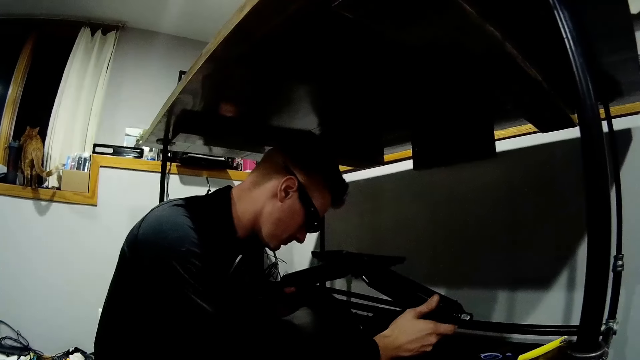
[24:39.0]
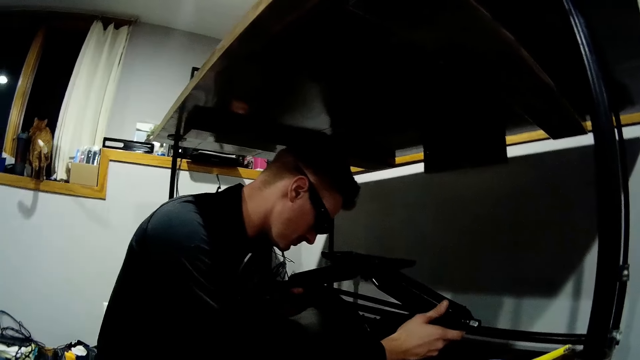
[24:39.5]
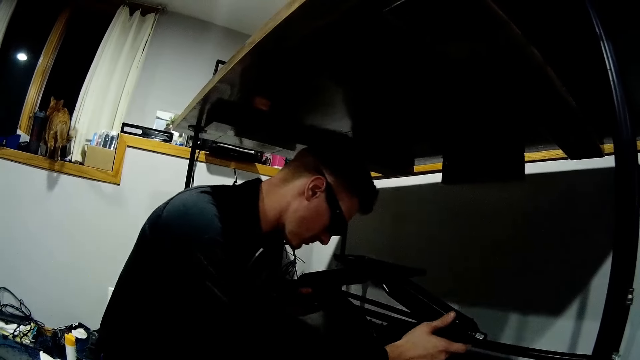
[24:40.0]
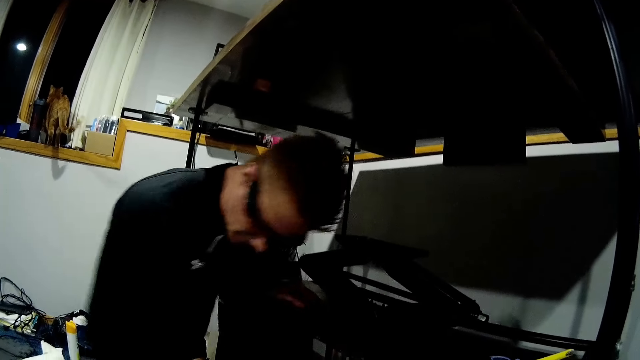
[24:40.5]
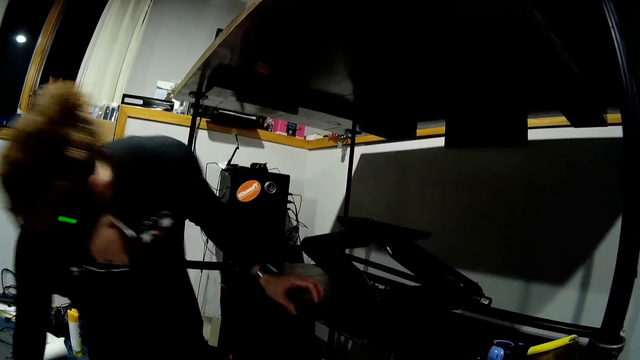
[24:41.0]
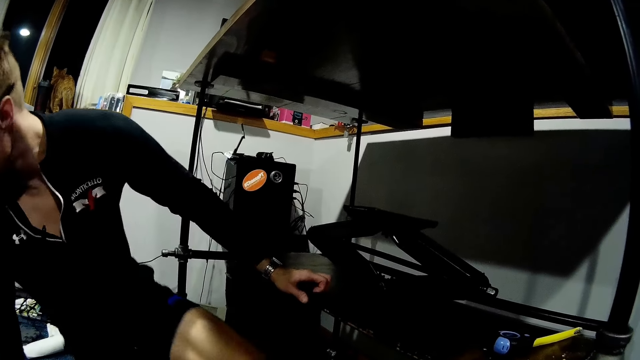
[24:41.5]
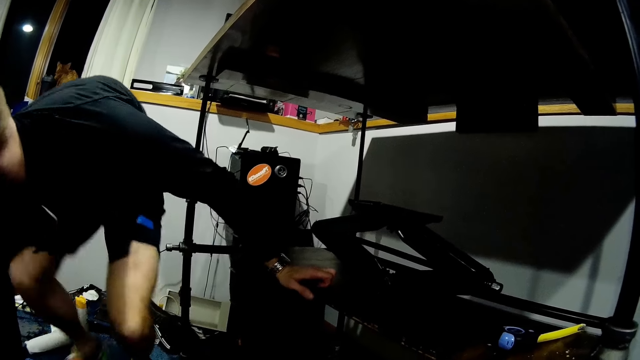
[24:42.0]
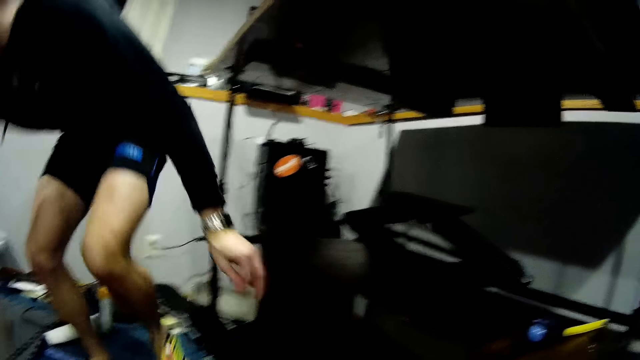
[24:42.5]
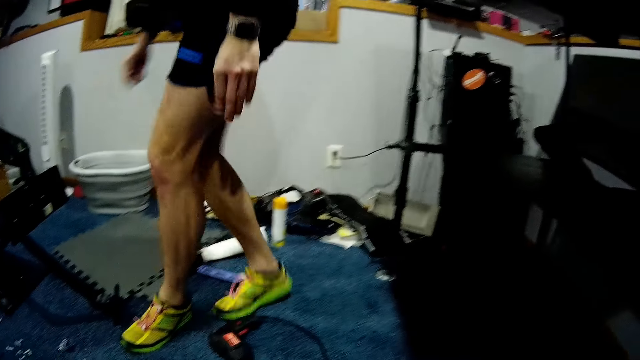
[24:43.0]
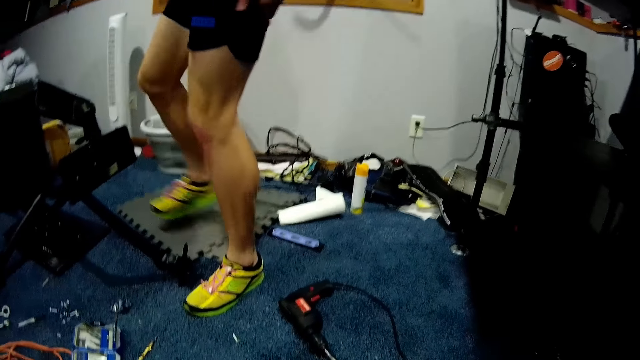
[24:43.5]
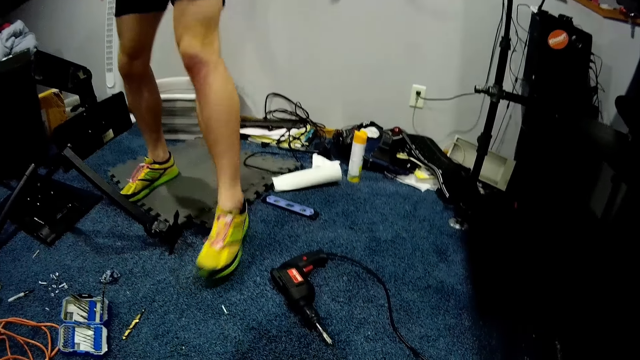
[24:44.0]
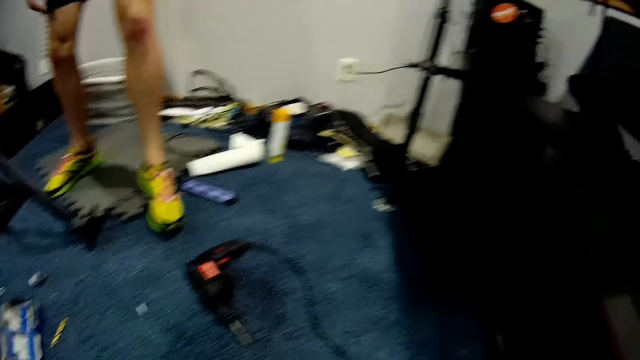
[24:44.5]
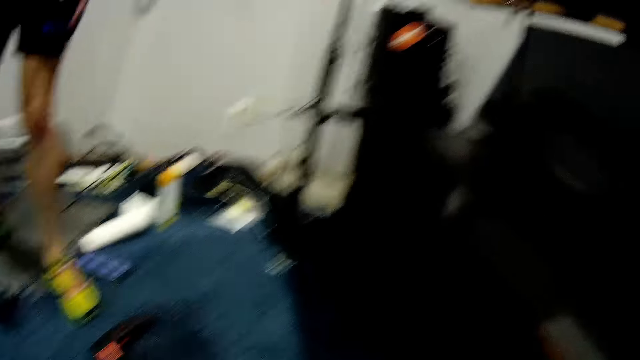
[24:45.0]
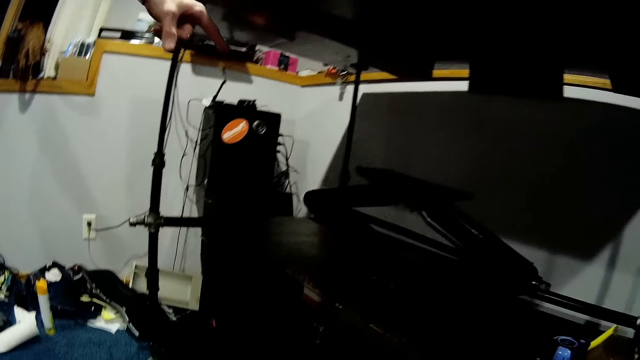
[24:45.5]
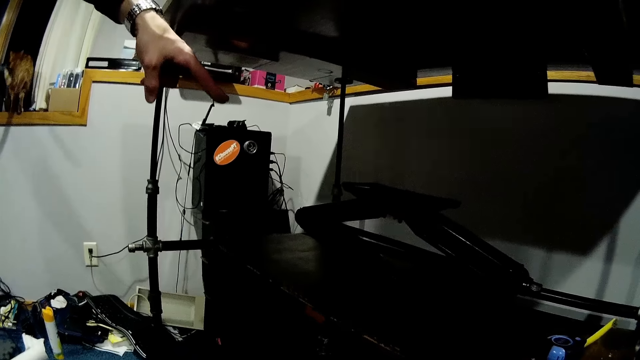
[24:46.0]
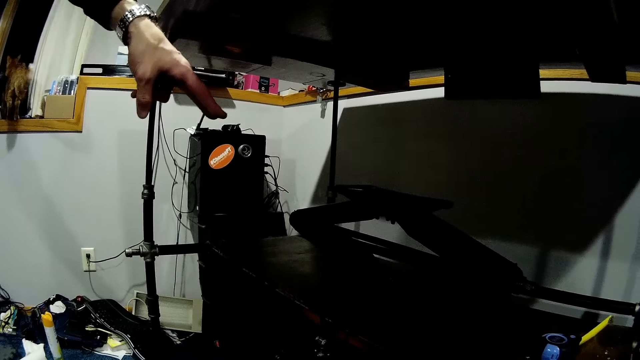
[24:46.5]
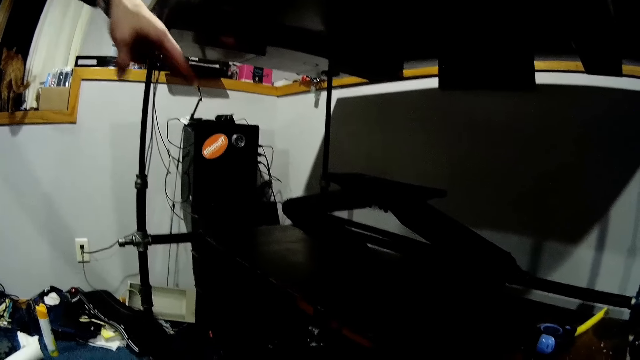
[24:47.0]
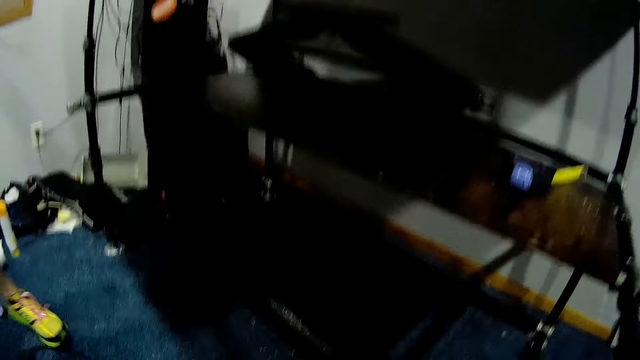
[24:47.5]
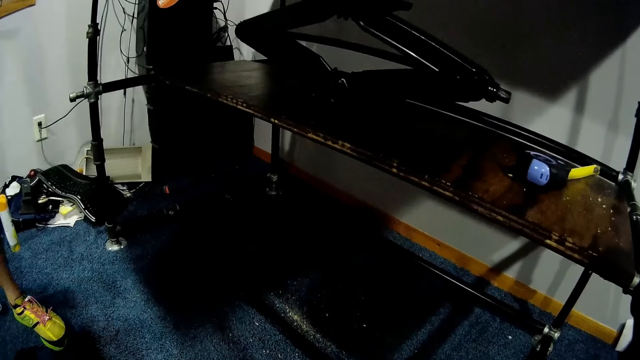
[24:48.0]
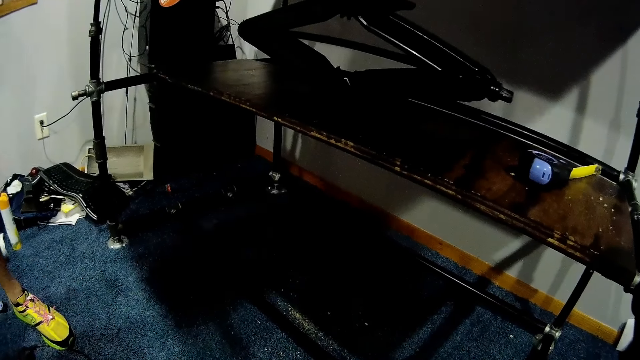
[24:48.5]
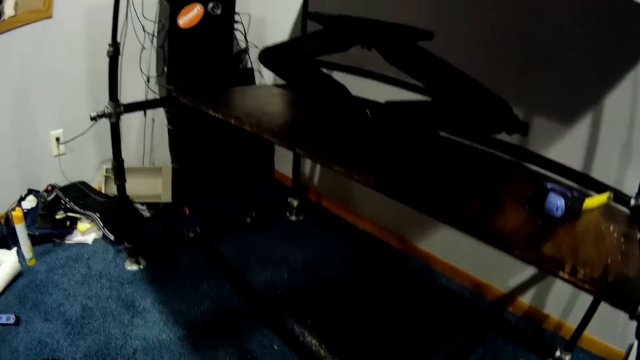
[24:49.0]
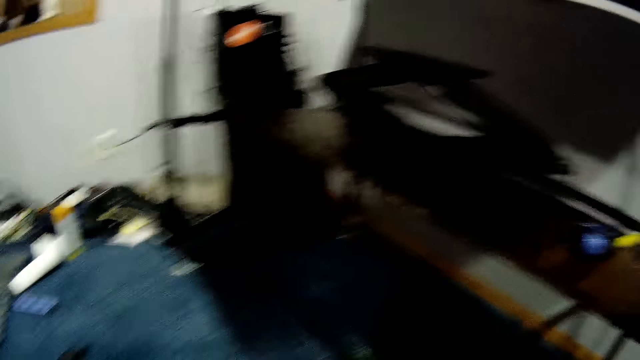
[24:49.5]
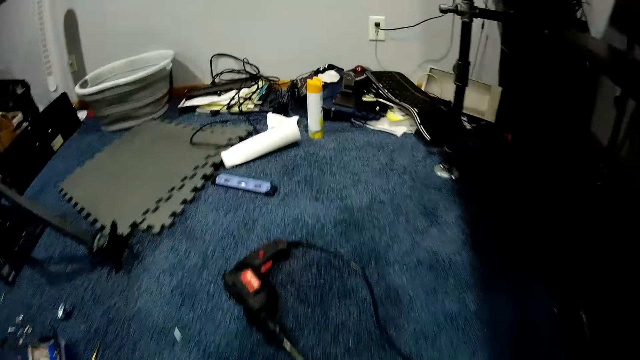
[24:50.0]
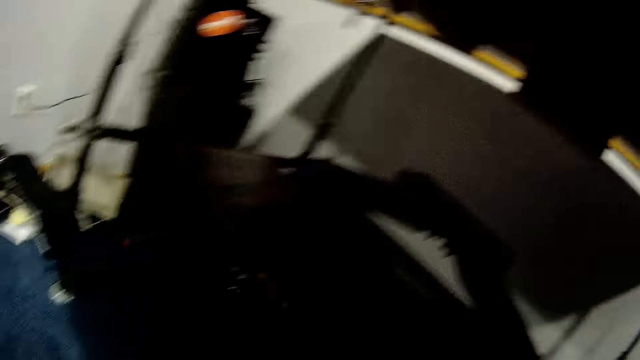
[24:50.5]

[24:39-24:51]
The man holds the shelf. The man removes both hands from the scissor lift jack on the wooden slab and holds the edge of the wooden slab with his left hand. The man stands. The man removes his left hand from the wooden slab. The camera wearer interacts with the man. The man points at the car jack stand.

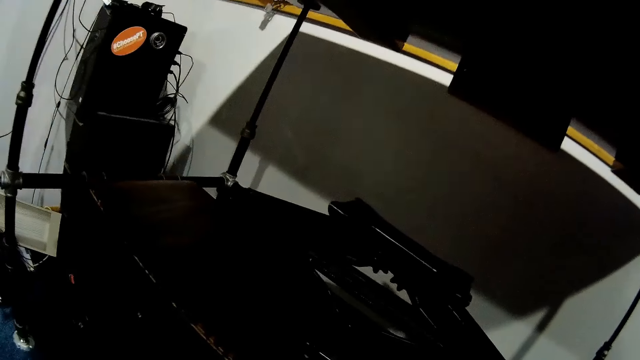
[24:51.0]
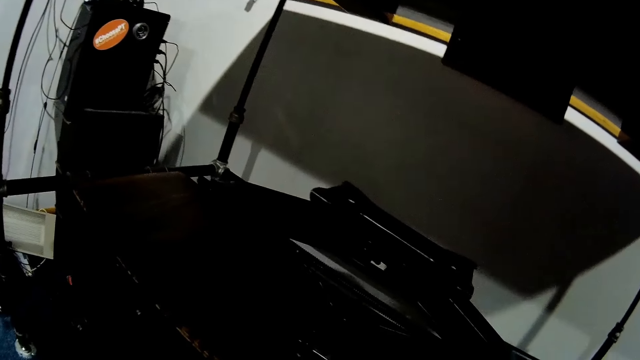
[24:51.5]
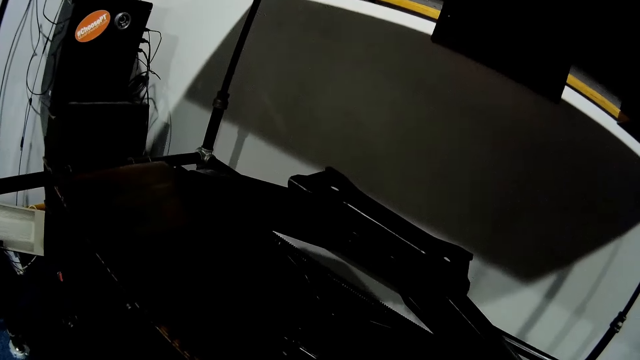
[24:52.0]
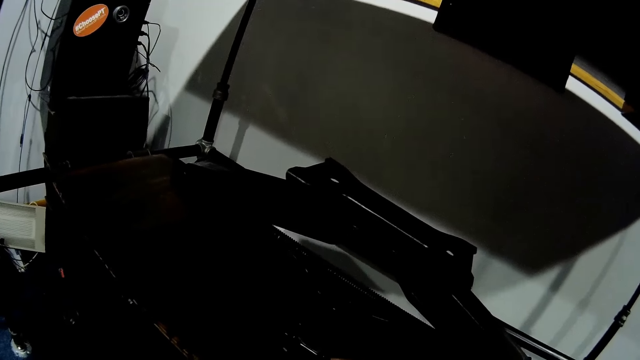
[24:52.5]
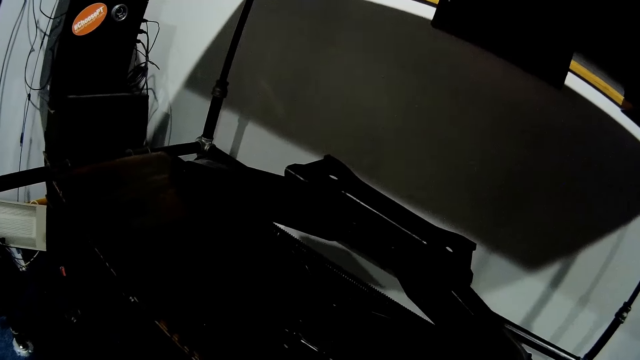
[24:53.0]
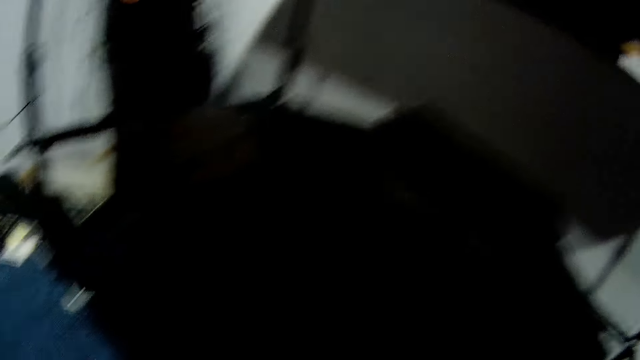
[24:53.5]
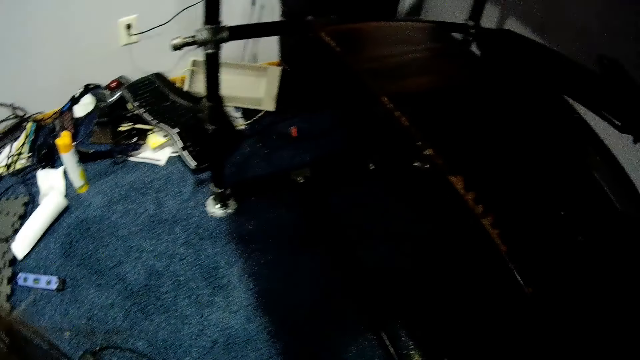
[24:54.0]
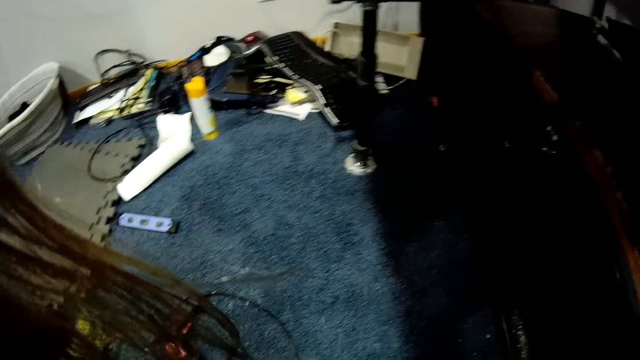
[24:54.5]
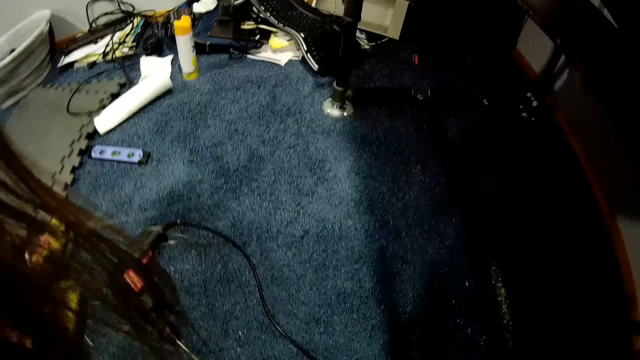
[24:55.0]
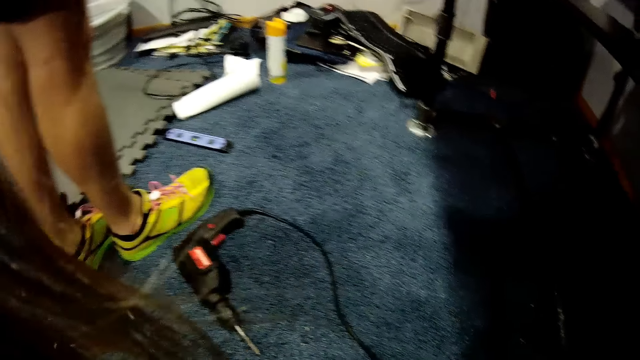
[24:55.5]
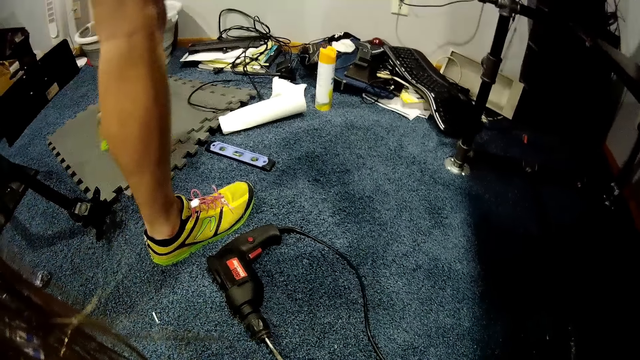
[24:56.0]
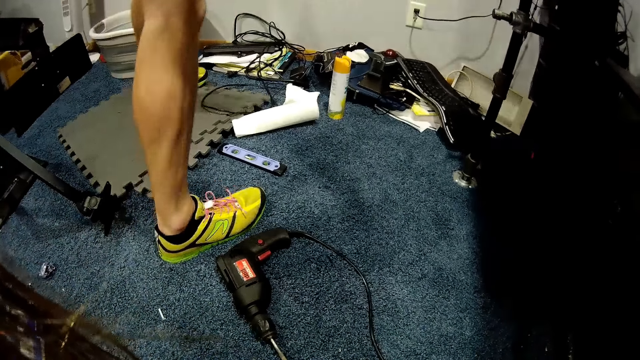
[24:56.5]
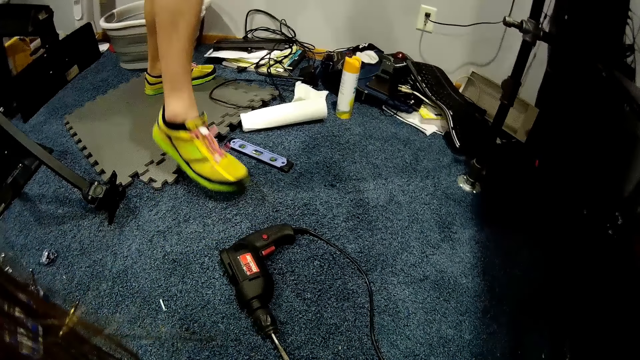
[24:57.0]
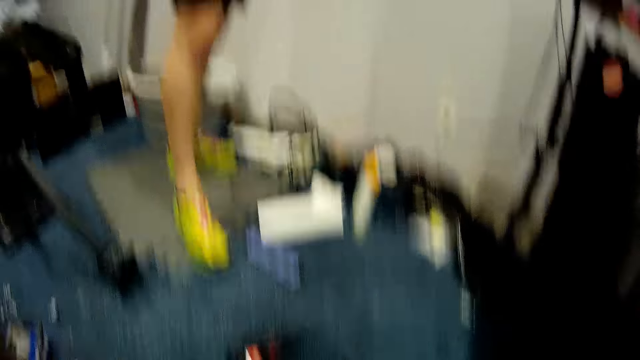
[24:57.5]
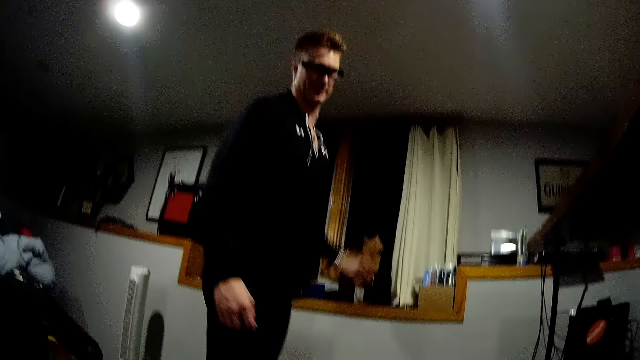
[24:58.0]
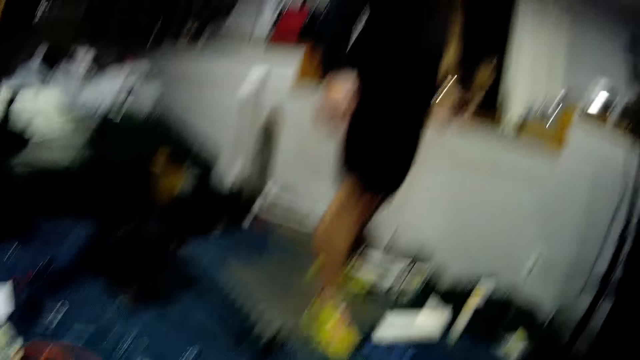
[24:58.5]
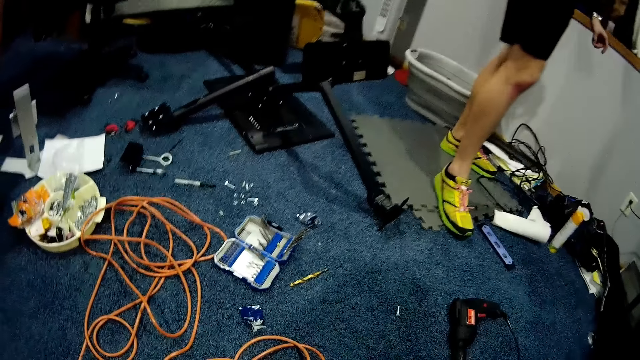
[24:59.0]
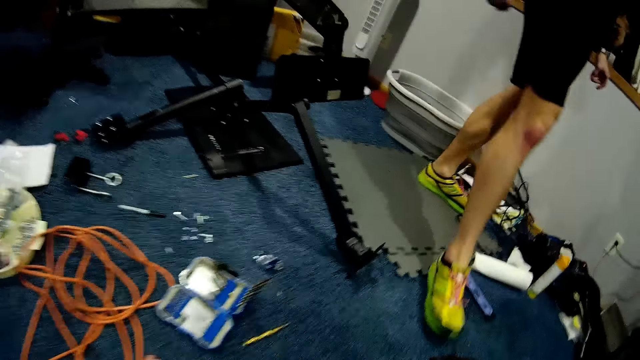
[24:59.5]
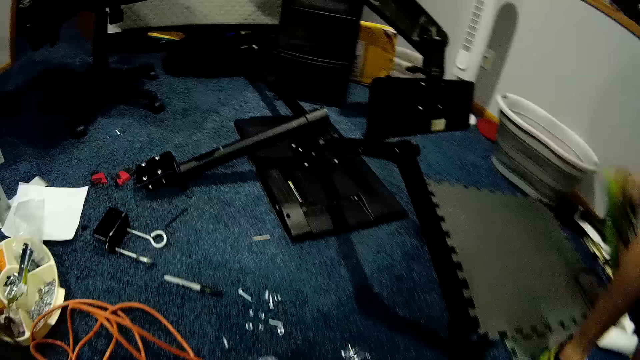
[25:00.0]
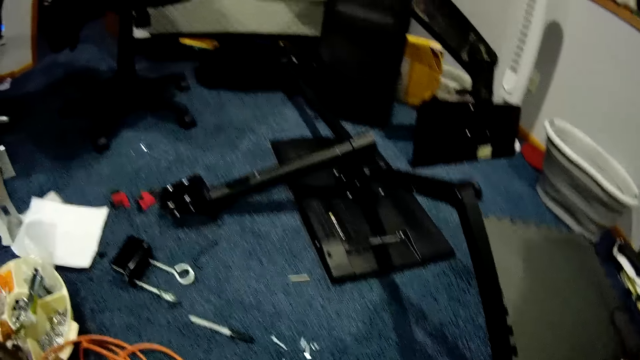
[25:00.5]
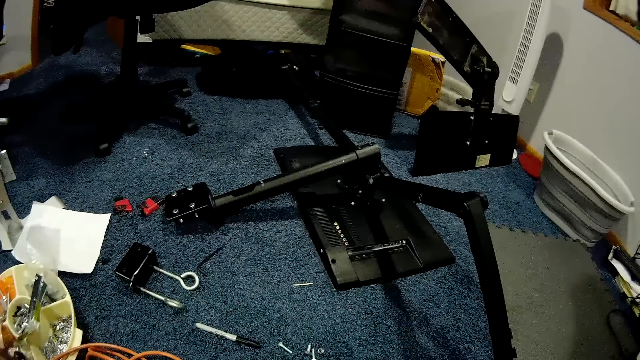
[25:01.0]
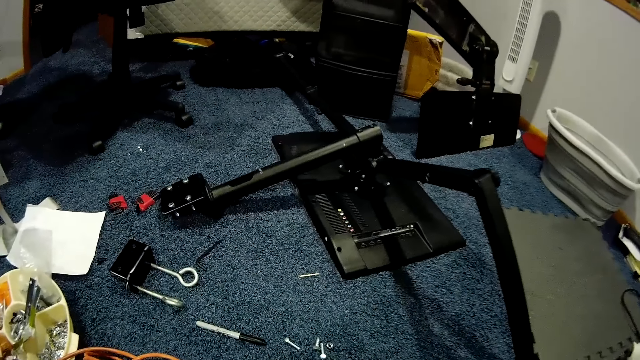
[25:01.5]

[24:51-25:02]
The man steps on the mats.
